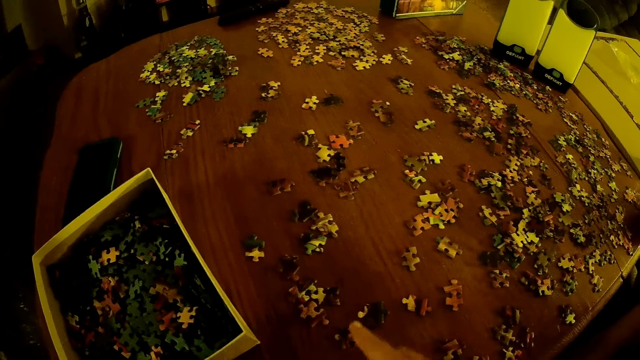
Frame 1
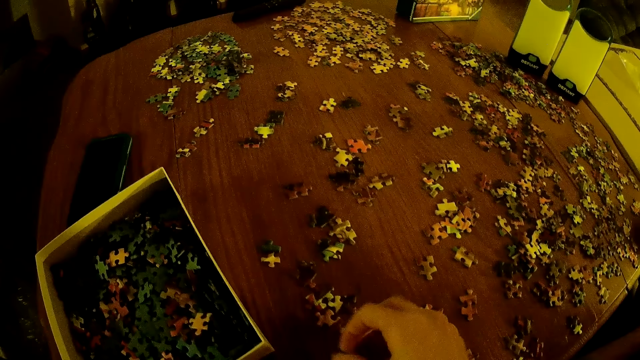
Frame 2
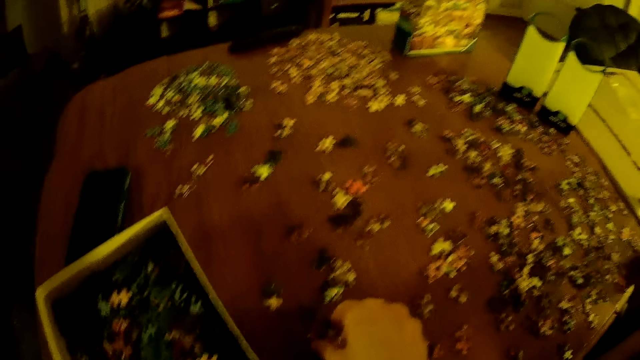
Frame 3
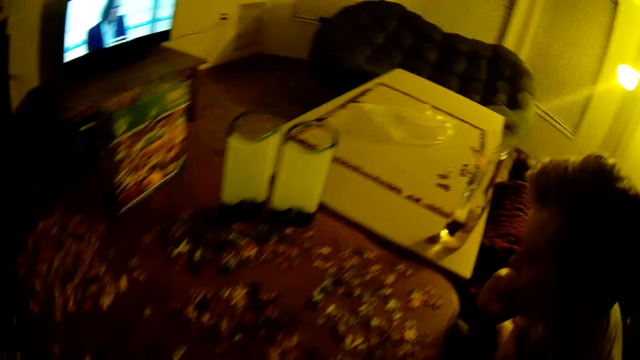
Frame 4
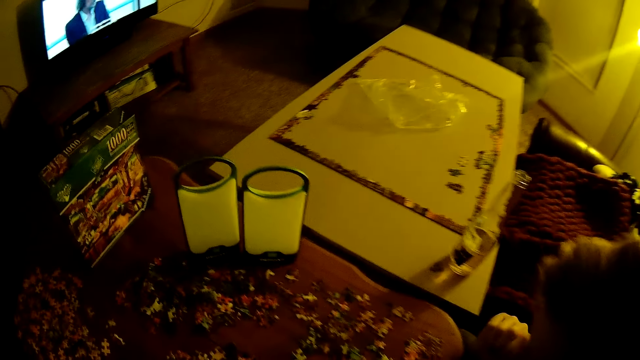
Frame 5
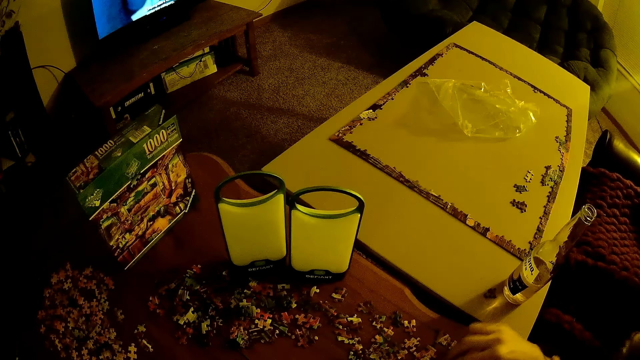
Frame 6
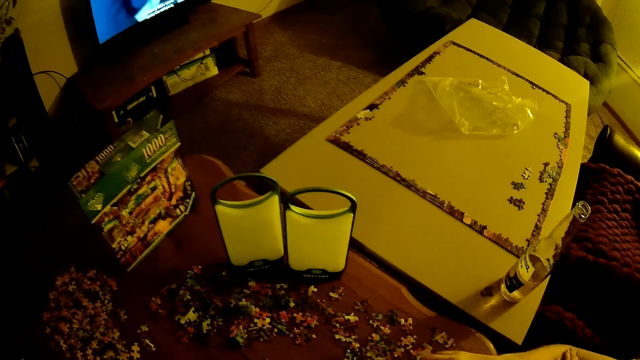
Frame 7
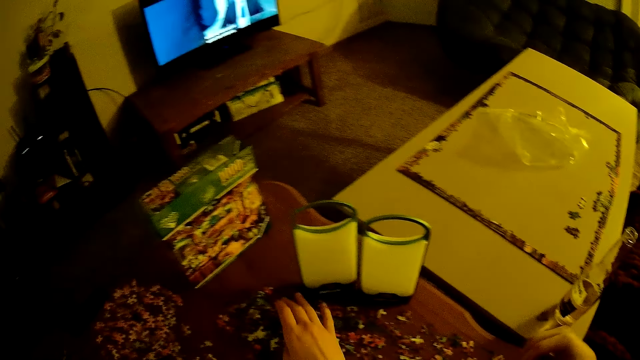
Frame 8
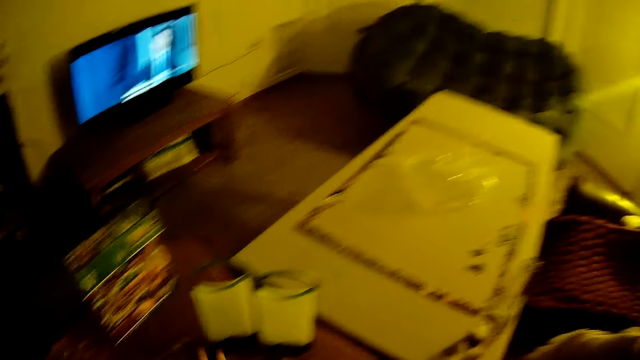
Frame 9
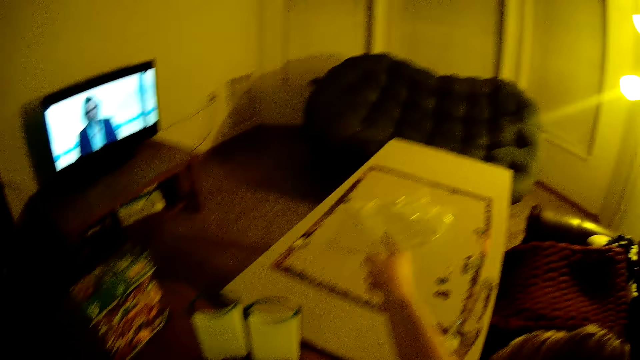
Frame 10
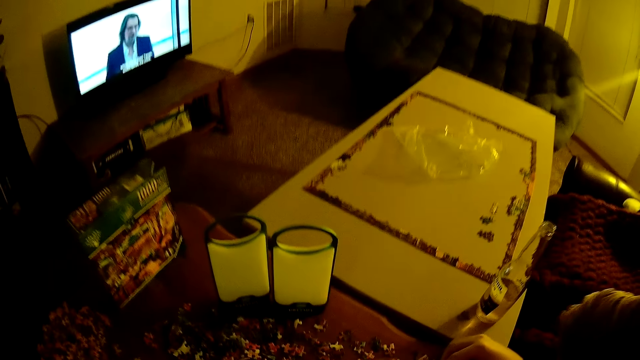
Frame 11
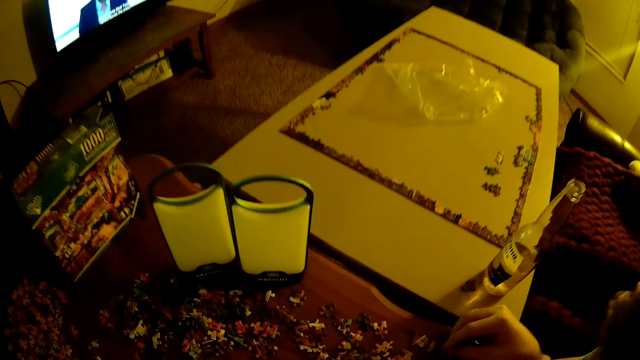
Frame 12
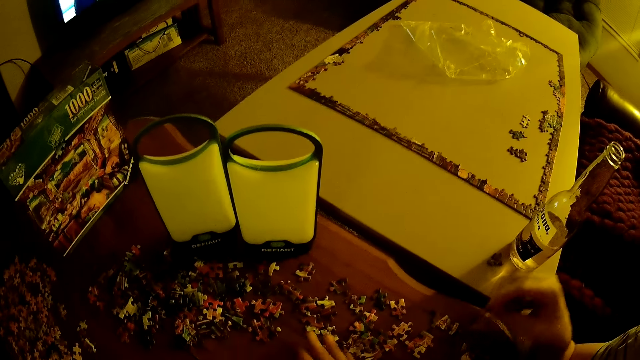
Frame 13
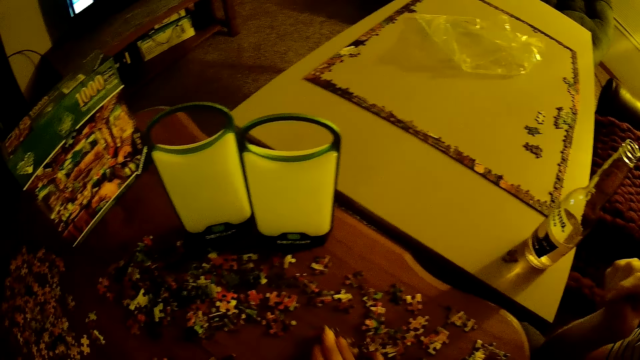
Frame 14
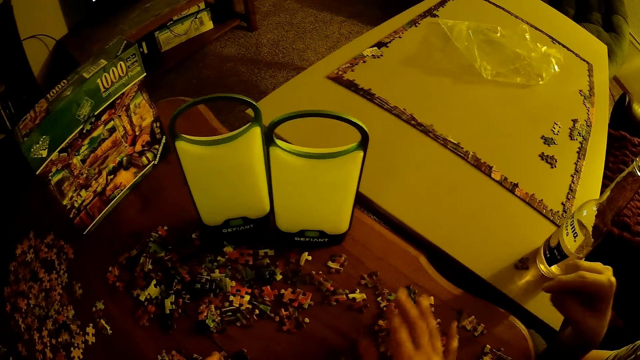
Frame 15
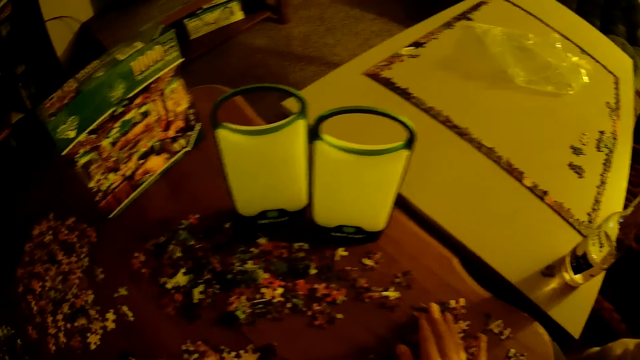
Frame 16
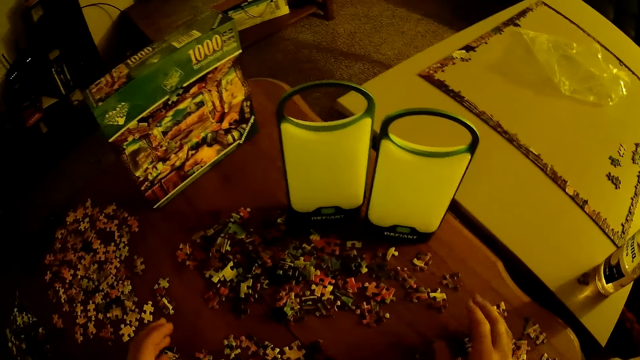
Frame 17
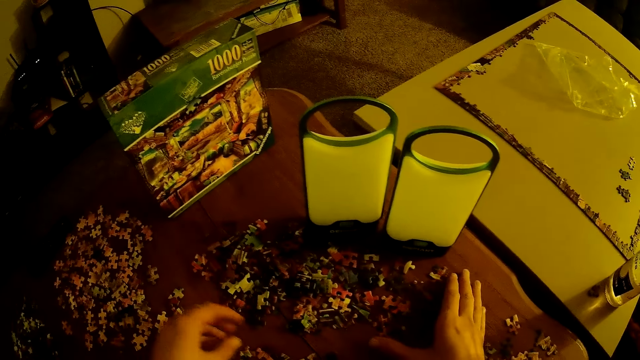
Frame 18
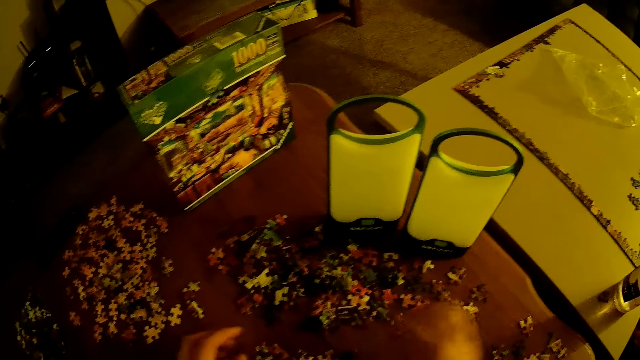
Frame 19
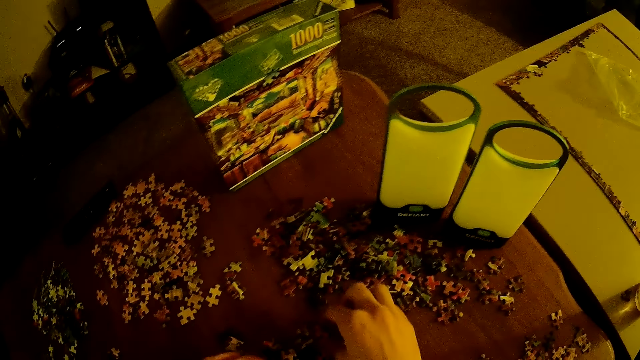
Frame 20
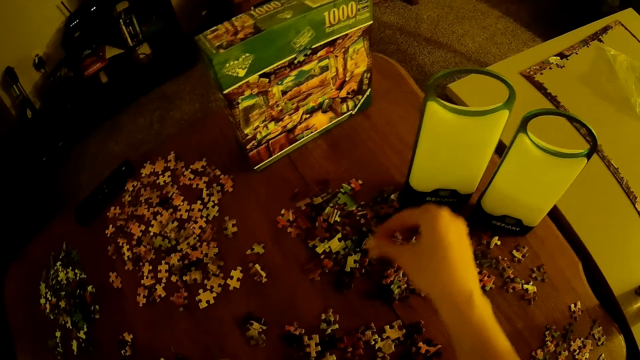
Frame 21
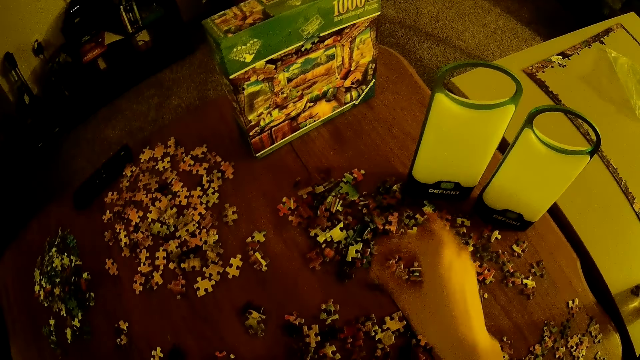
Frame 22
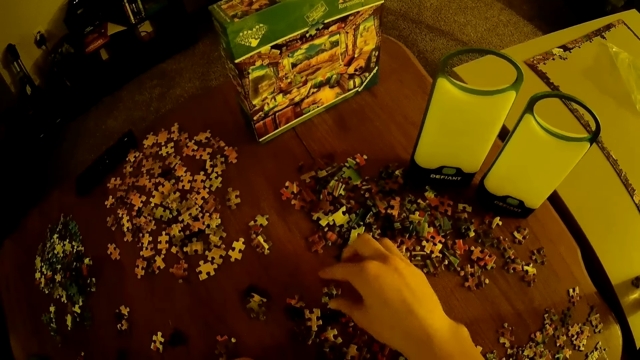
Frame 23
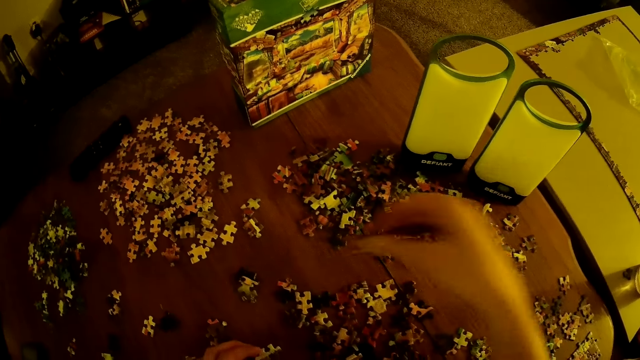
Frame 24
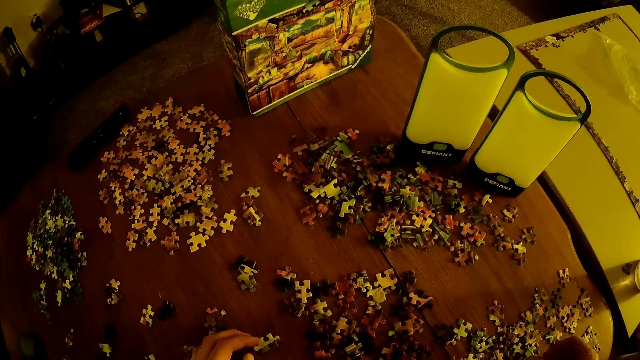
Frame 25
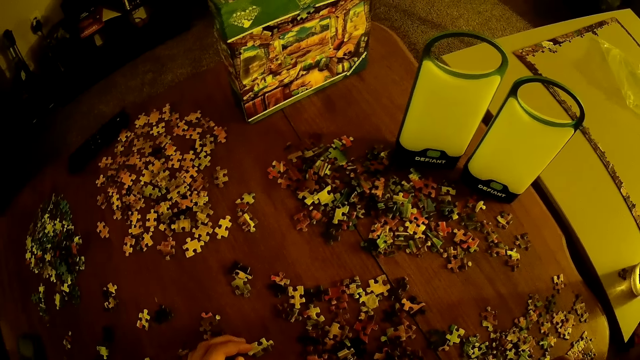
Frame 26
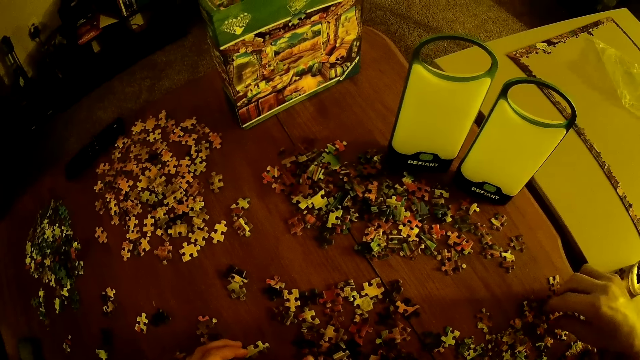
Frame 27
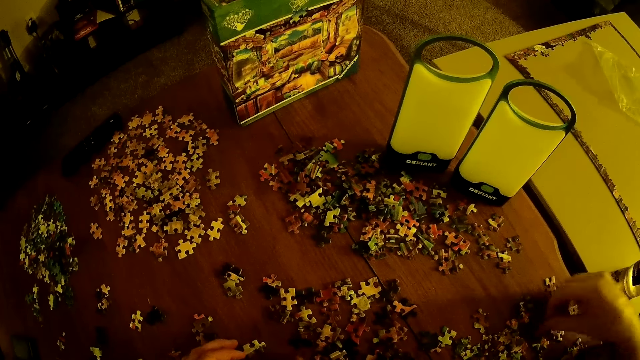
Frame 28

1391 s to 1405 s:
A man holds playing cards on the table. The camera wearer touches cards on the table. They arrange cards on the table.

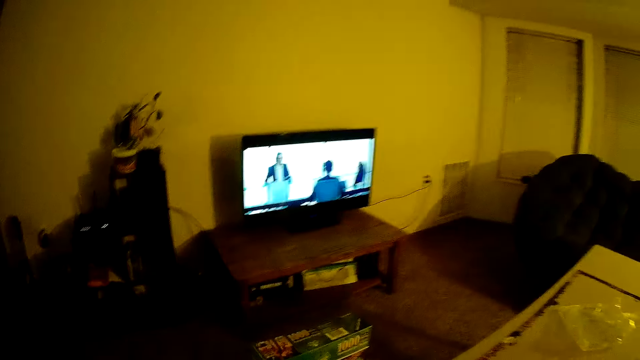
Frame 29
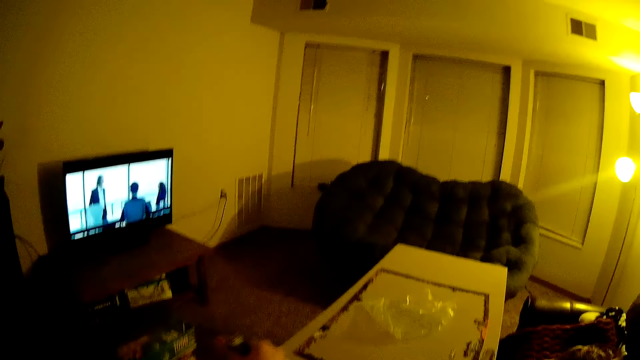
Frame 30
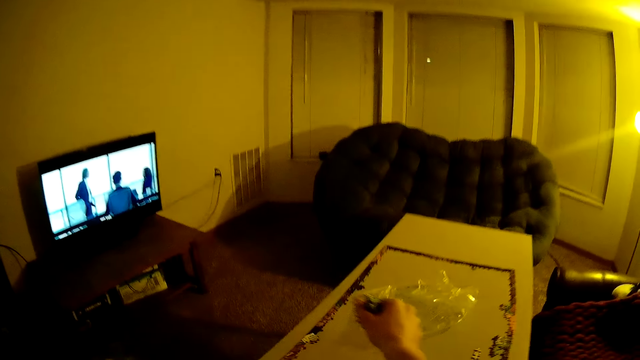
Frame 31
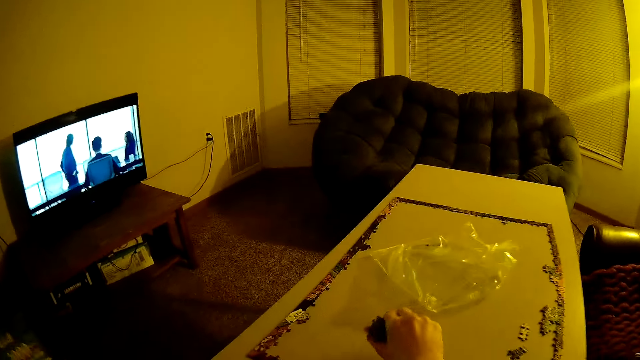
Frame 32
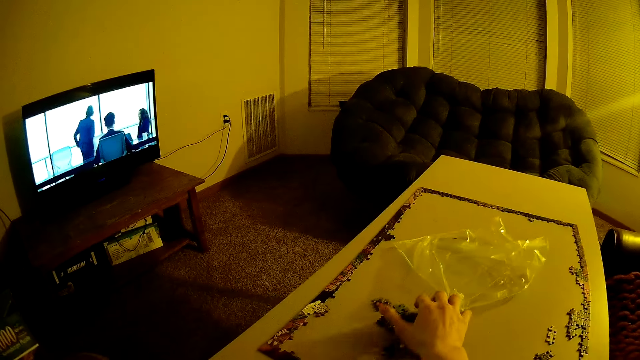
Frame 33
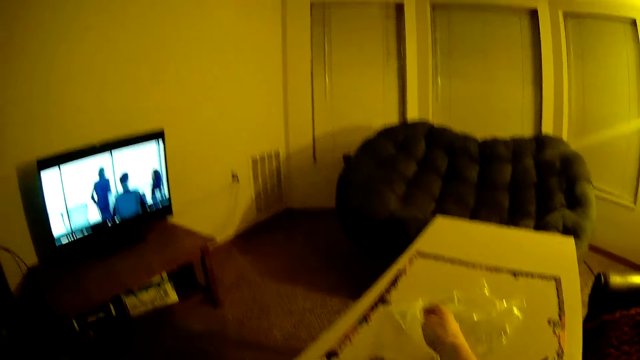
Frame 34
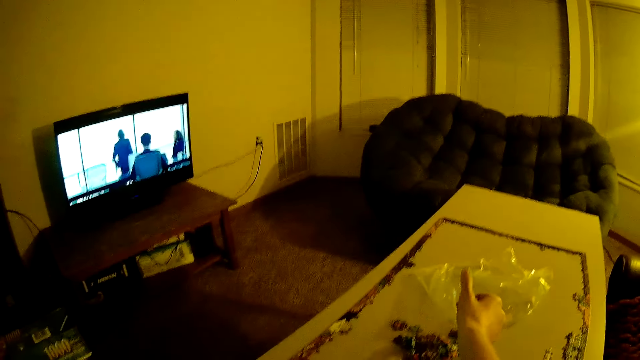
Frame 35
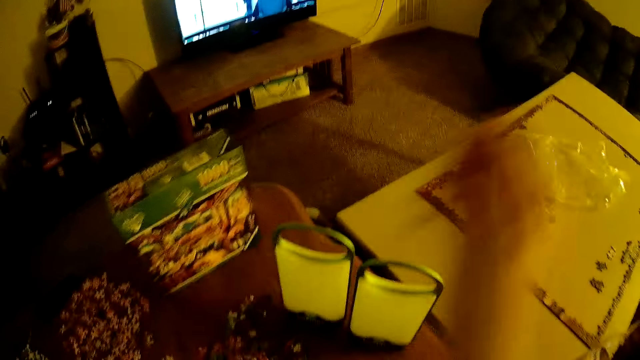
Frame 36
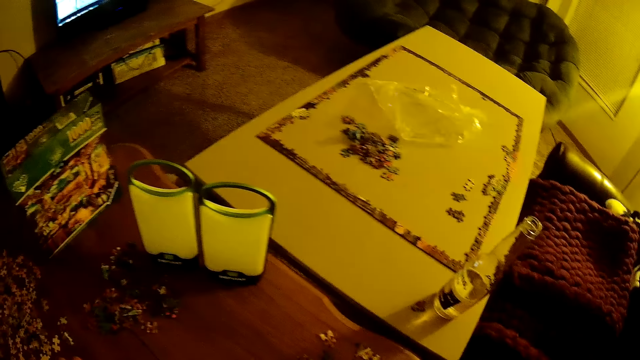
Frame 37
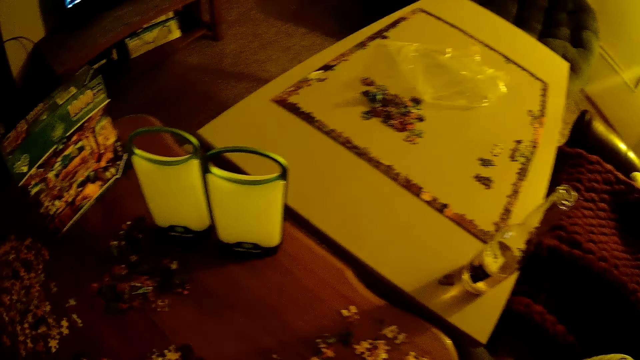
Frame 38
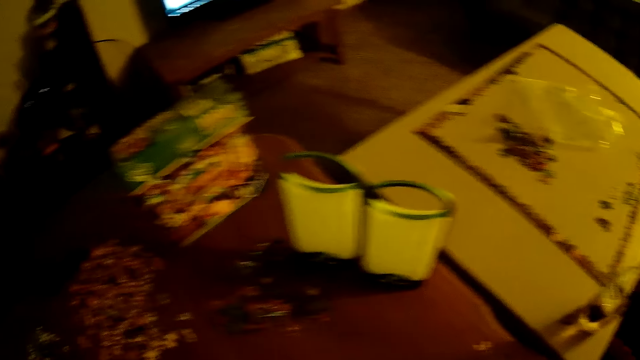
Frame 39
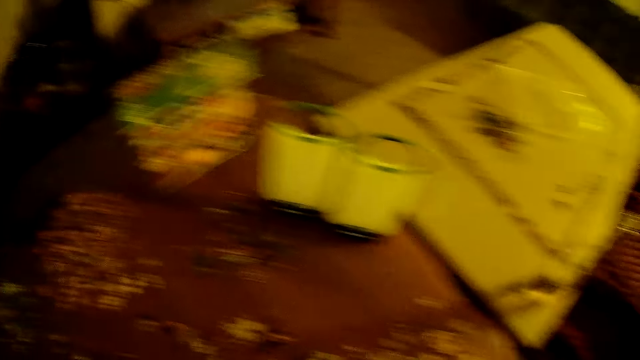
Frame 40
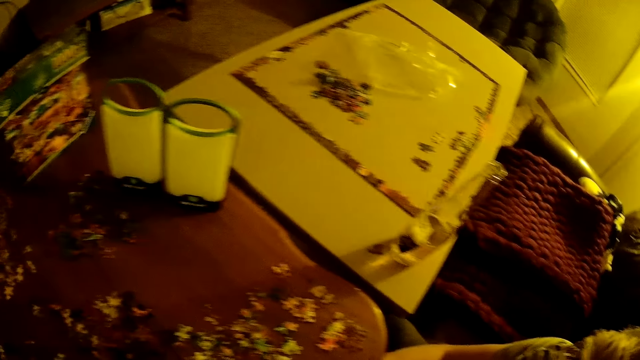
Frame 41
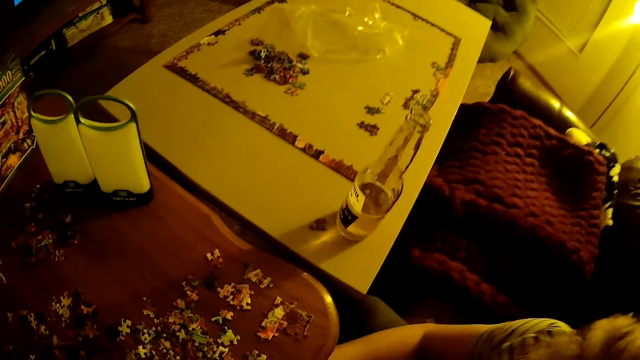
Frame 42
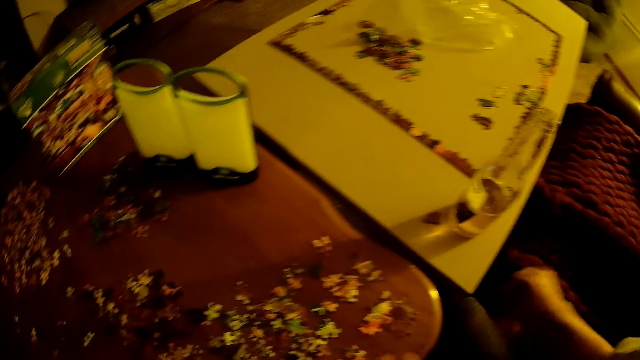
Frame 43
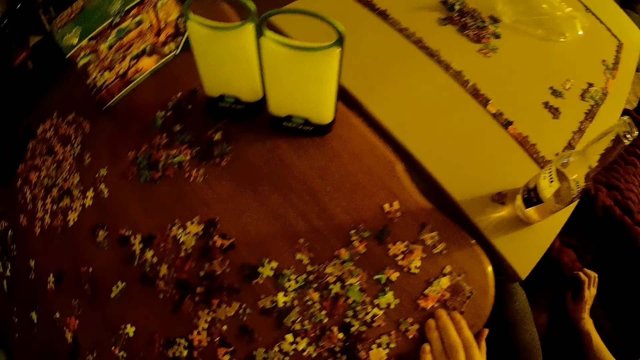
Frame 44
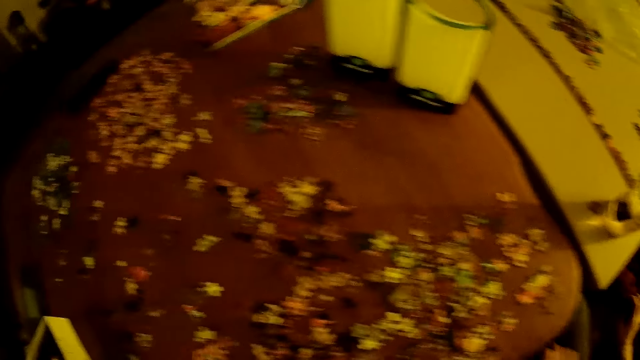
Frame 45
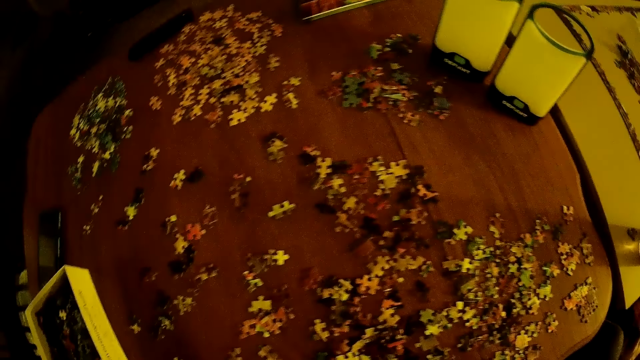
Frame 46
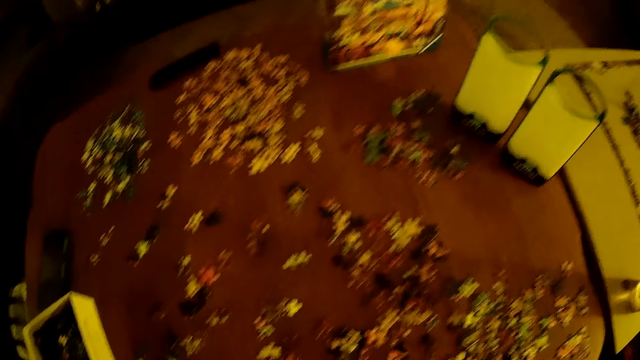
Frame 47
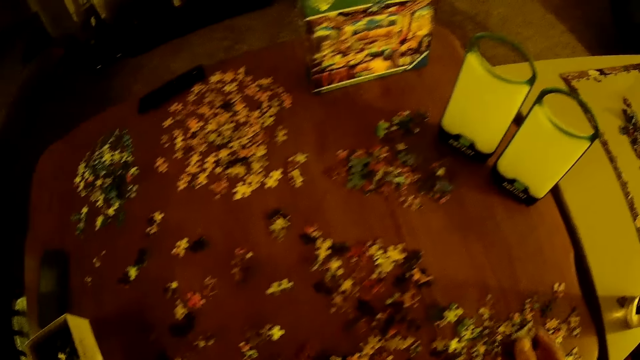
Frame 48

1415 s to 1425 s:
The camera wearer places cards on the table.
